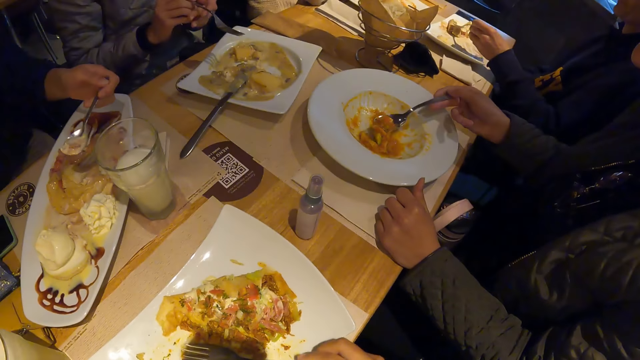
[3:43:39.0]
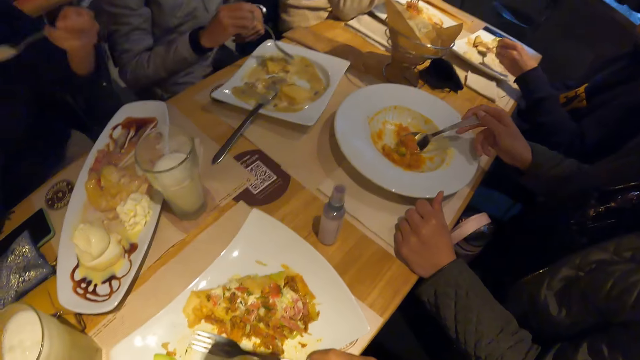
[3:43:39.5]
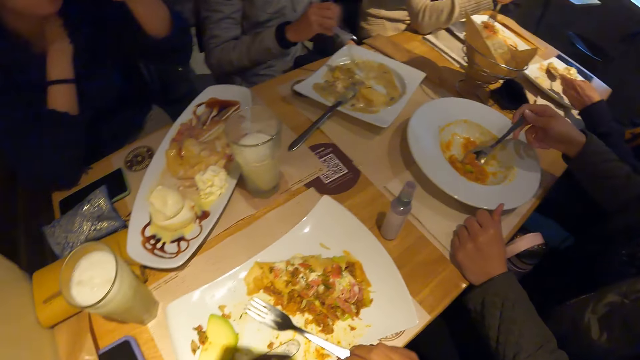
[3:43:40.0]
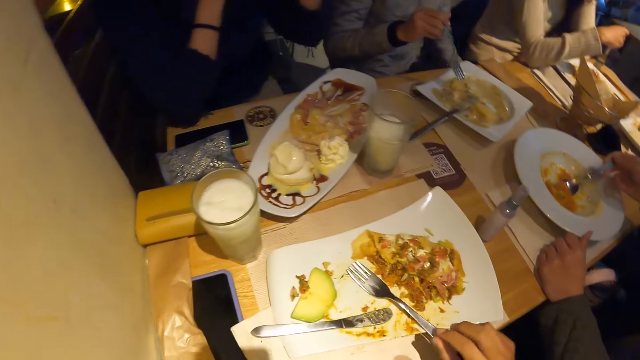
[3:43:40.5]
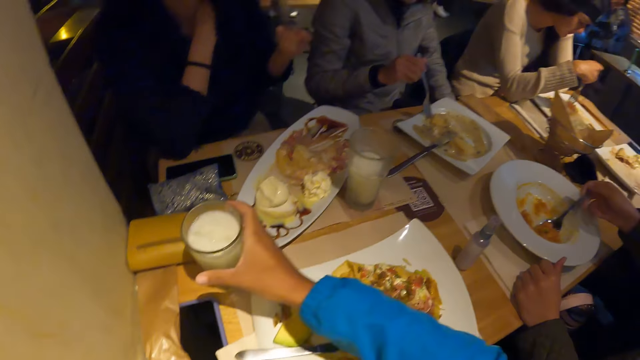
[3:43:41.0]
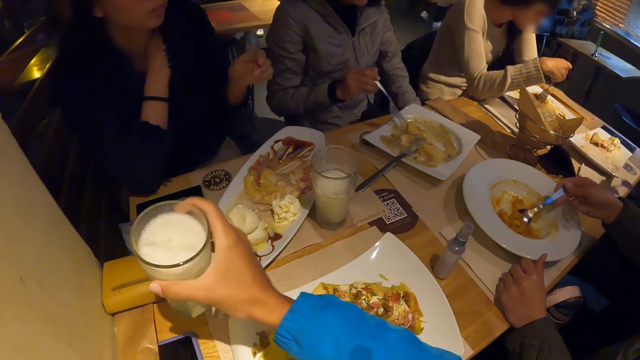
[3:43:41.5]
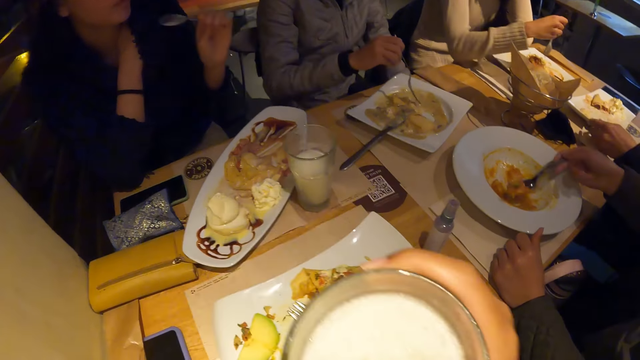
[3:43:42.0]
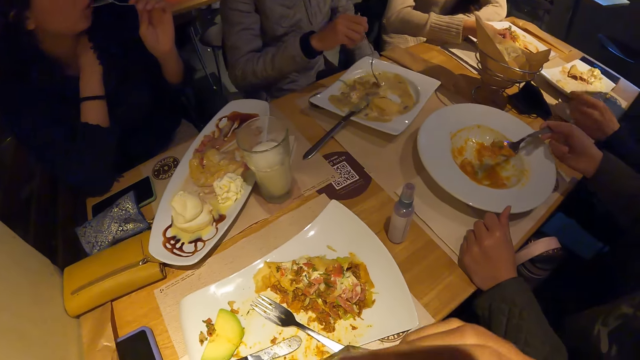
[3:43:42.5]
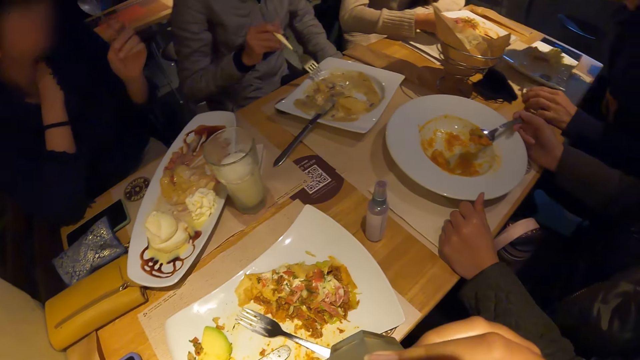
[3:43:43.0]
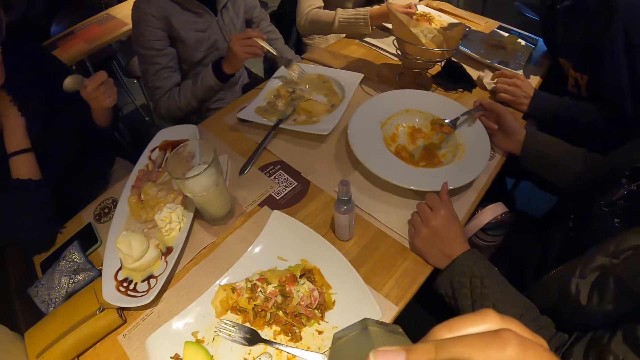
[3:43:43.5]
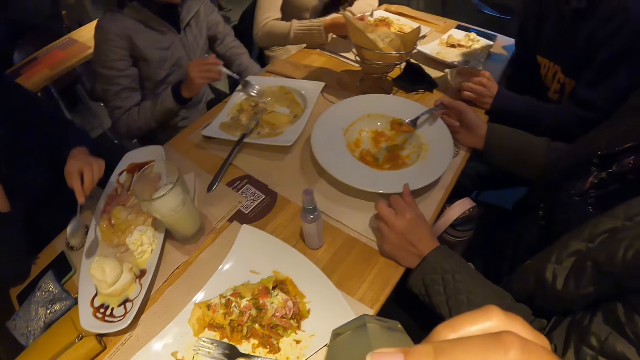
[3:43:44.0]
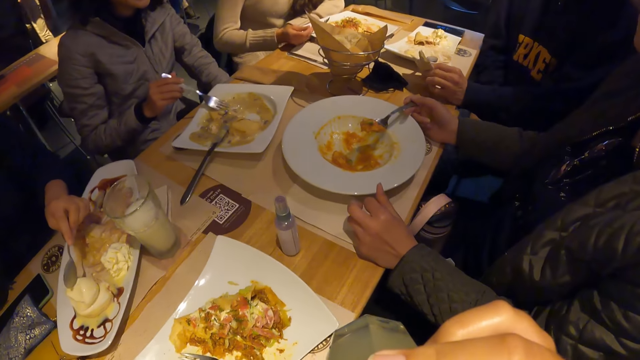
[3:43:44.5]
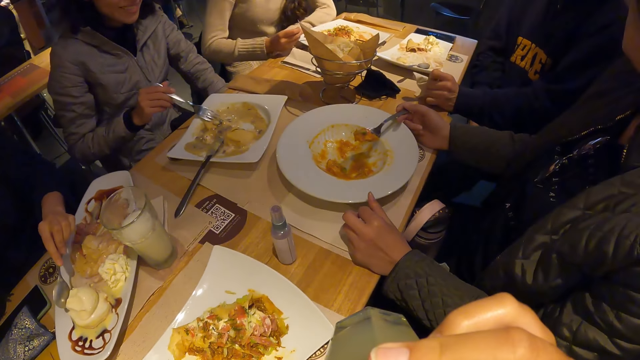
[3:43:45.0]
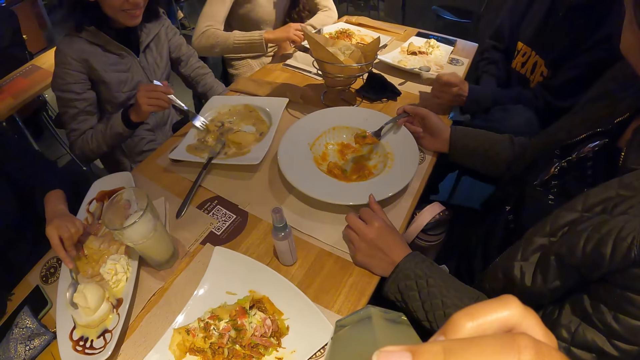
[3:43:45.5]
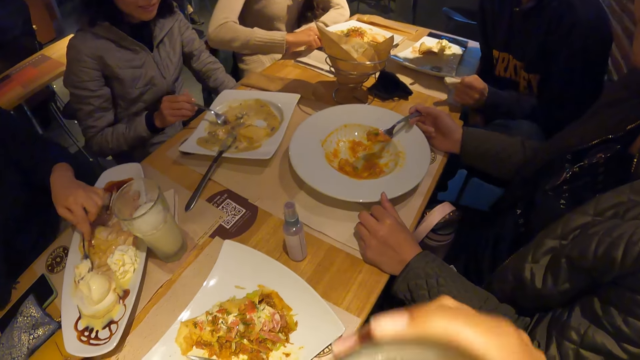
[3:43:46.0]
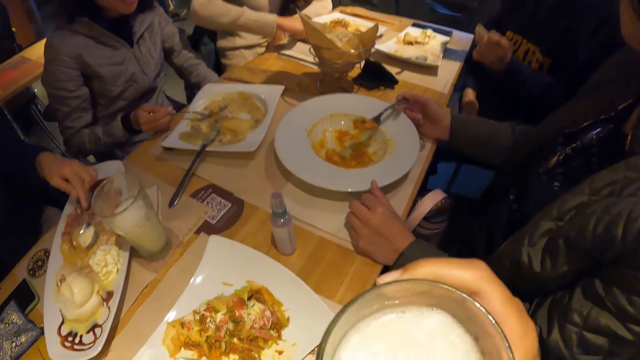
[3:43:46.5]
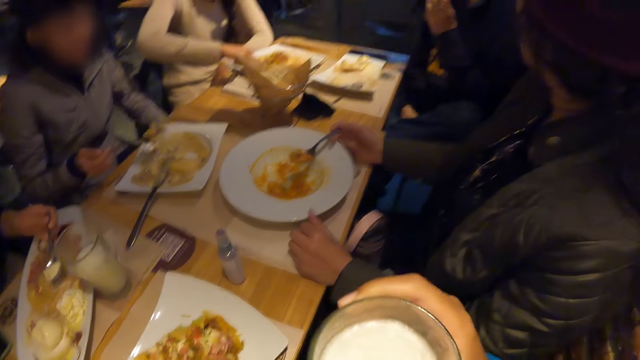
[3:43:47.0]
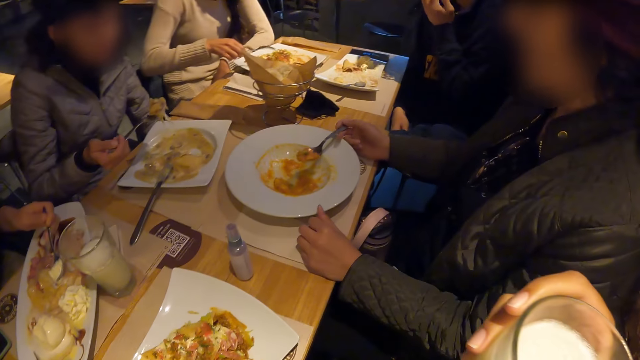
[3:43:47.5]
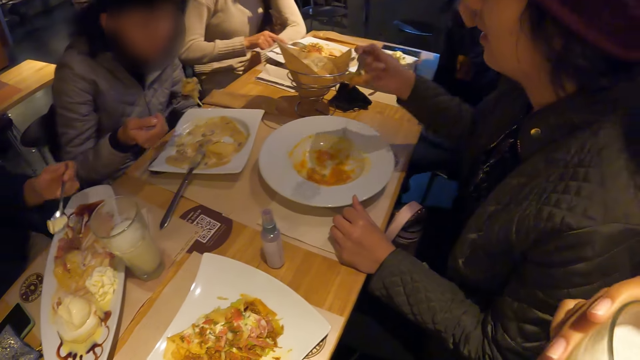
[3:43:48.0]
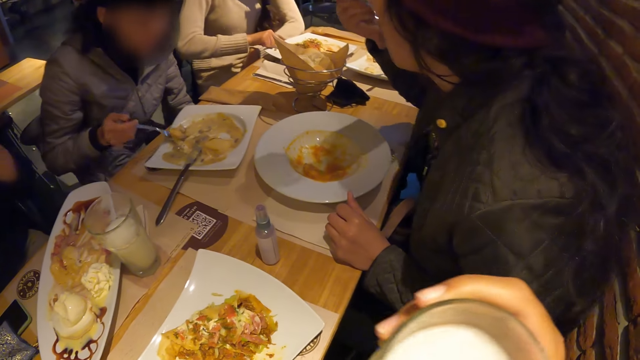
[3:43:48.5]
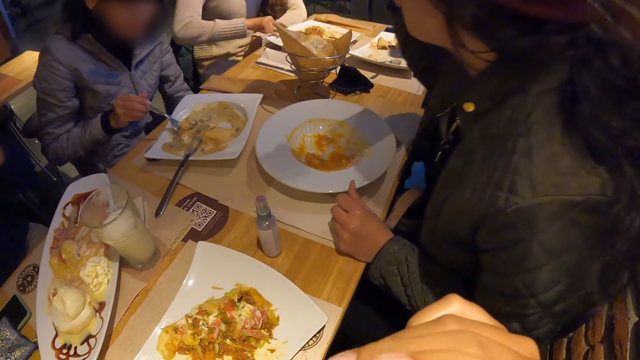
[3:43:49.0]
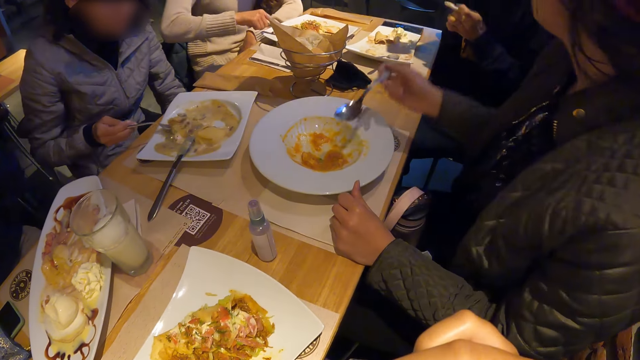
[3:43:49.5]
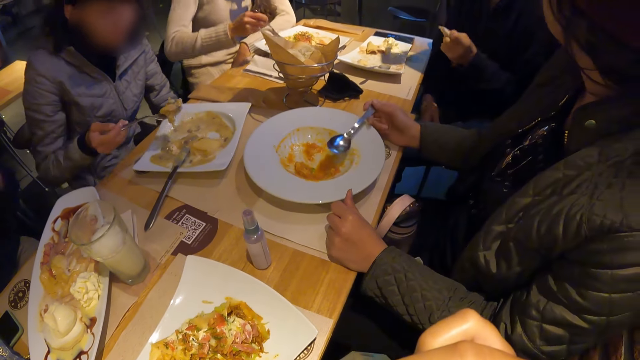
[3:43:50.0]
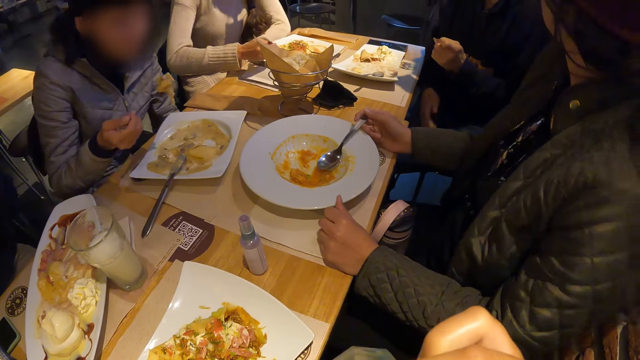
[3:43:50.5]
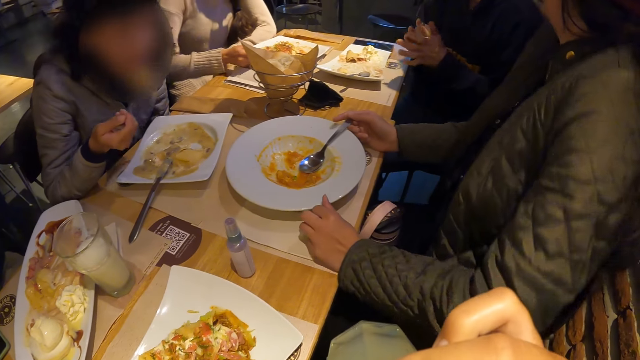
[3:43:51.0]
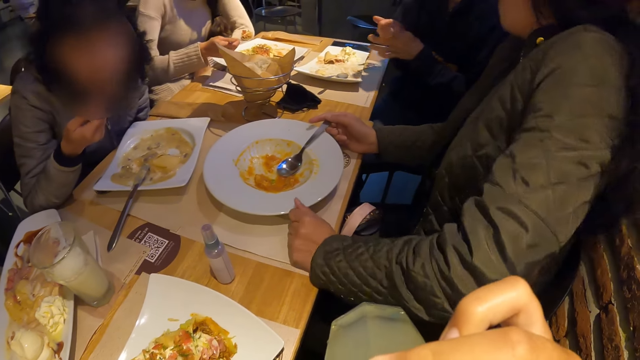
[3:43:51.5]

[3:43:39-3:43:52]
The camera wearer looks around the table. He picks up the cup of milk on the table with his right hand. He drinks the cup of milk on the table with his right hand. He looks around the table. A woman scoops ice cream from the plate of waffles on the table with the spoon in her left hand. Another woman scoops chicken soup from the plate of chicken soup with the fork in her right hand. A third woman eats carrot soup from the plate of carrot soup on the table with the spoon in her right hand.

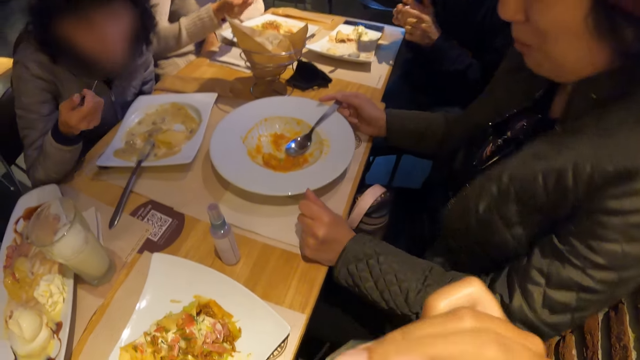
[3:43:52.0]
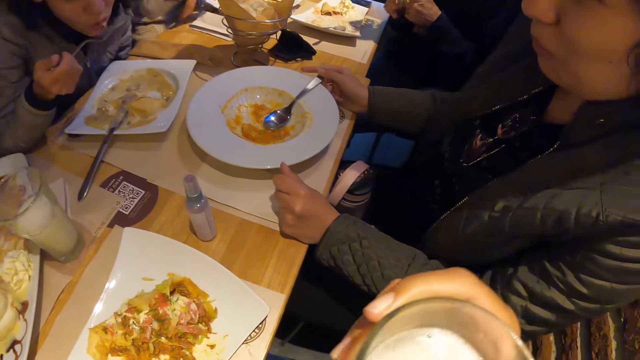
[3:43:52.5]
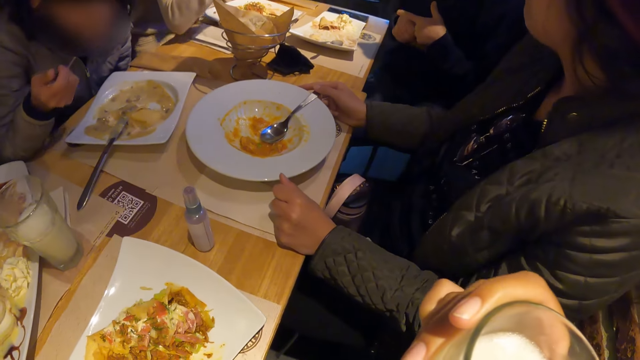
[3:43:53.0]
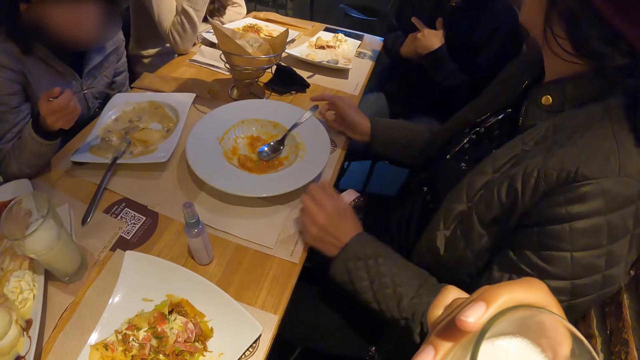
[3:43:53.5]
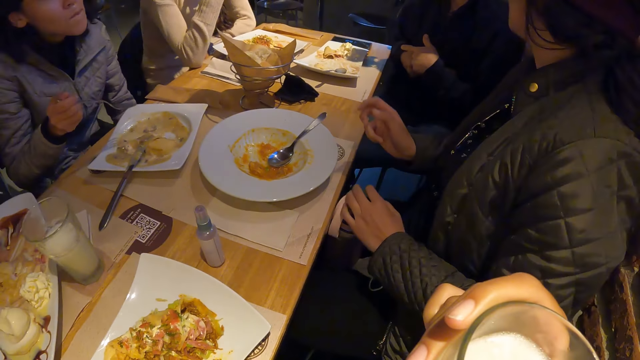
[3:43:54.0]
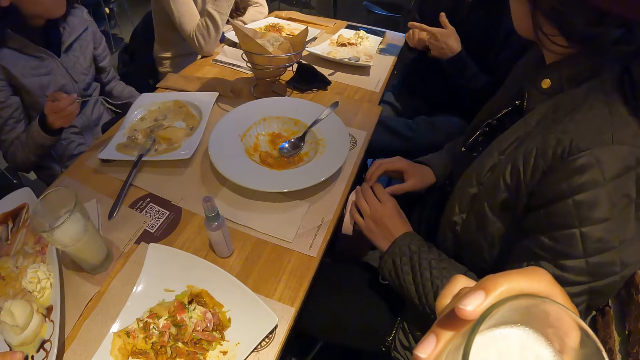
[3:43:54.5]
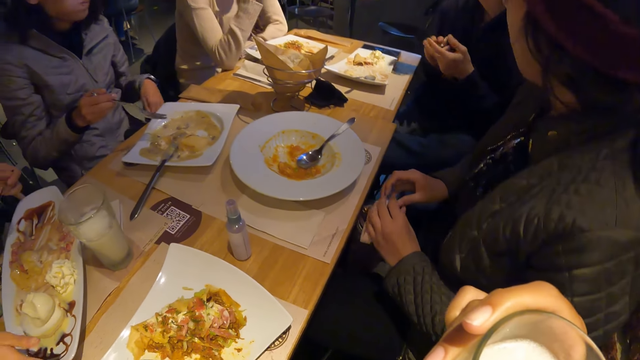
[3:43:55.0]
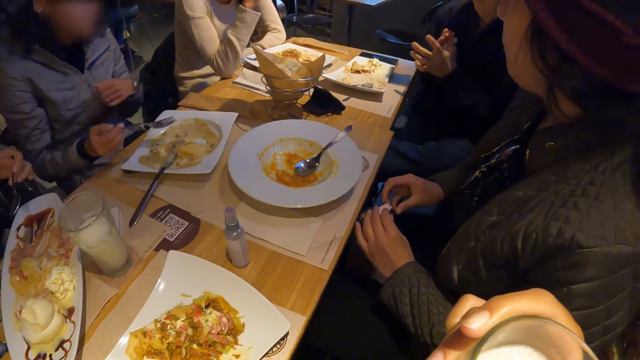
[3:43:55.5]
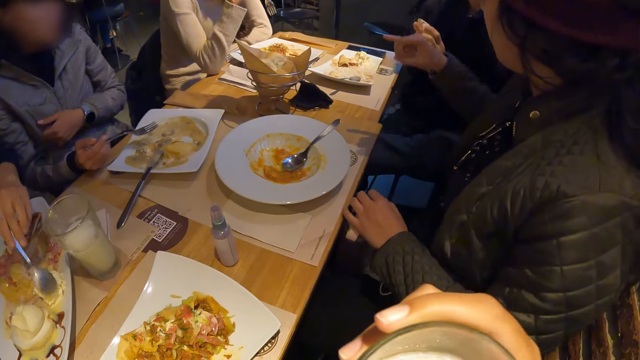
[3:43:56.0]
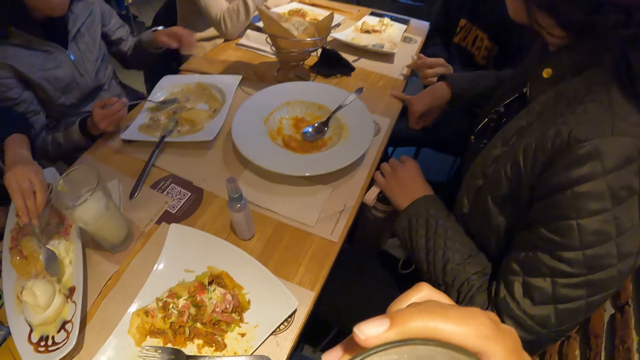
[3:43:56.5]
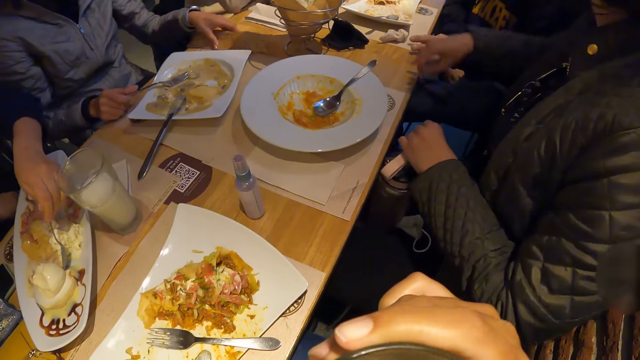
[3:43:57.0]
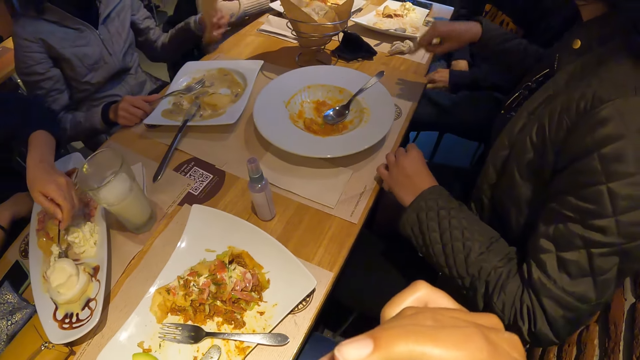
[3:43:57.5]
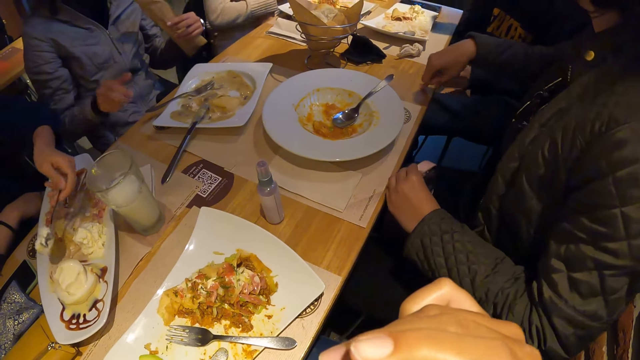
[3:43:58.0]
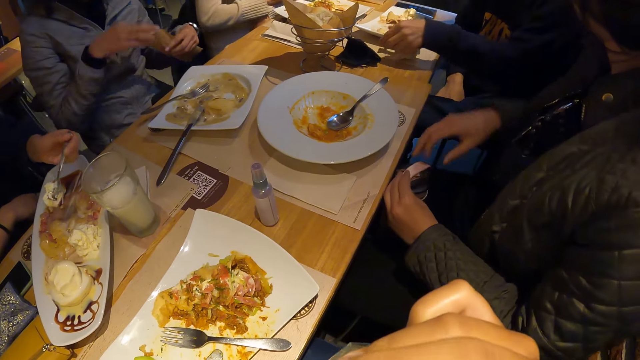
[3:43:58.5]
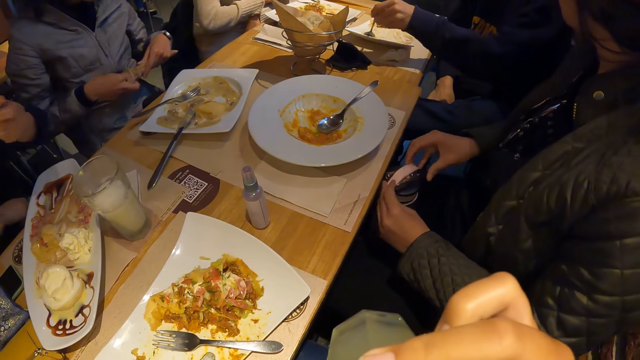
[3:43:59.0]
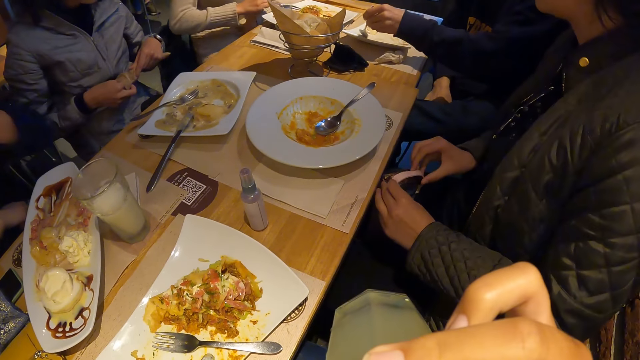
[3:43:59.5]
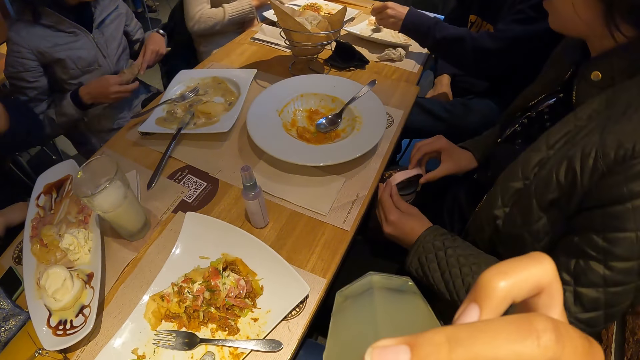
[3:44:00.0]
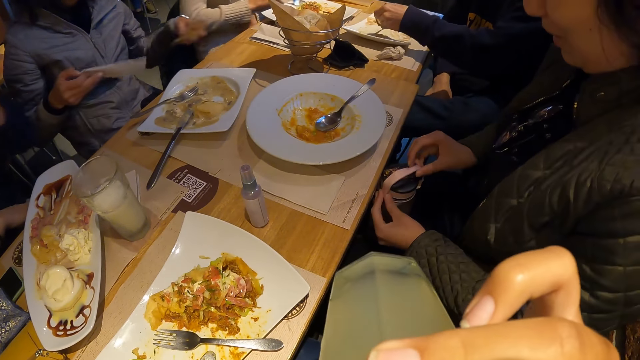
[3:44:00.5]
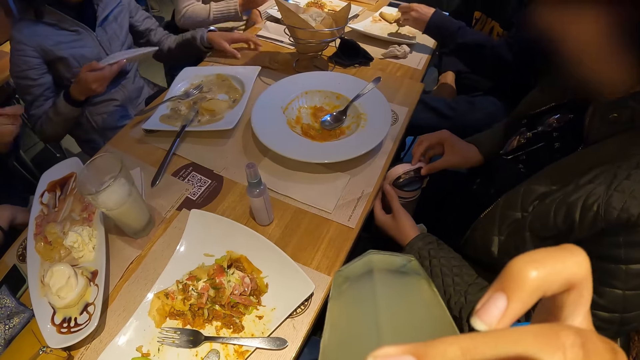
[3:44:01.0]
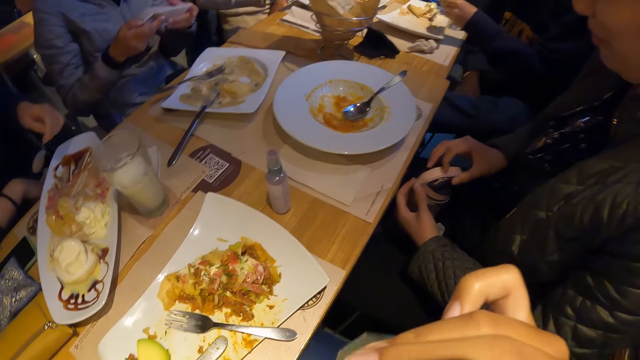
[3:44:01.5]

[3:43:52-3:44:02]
The camera wearer sips the drink. A woman touches a bottle on her thigh with both hands. She interacts with a man. Another woman picks up a cutlery case on the table with her left hand. A third woman scoops ice cream from the plate of waffles on the table with the spoon in her left hand. The second woman takes a serviette from the cutlery case with her right hand.
